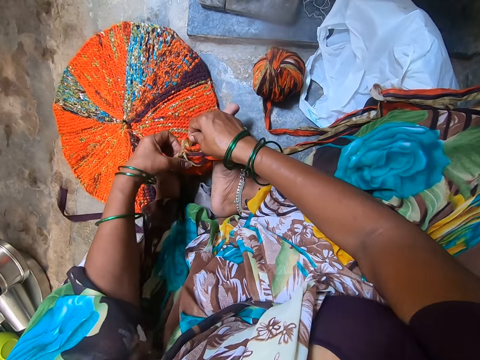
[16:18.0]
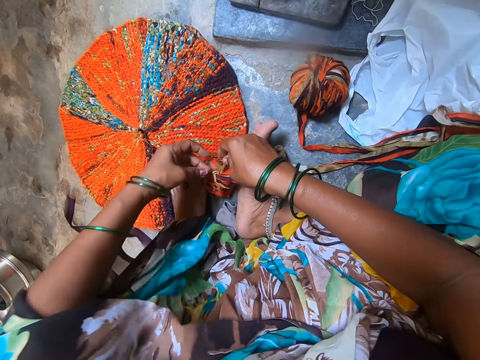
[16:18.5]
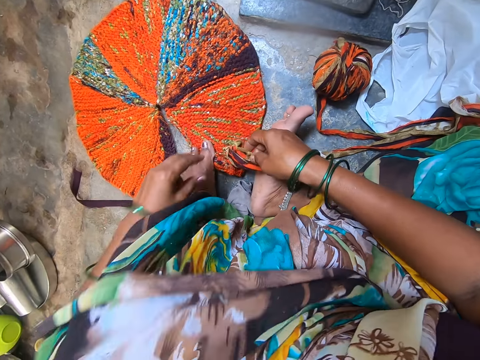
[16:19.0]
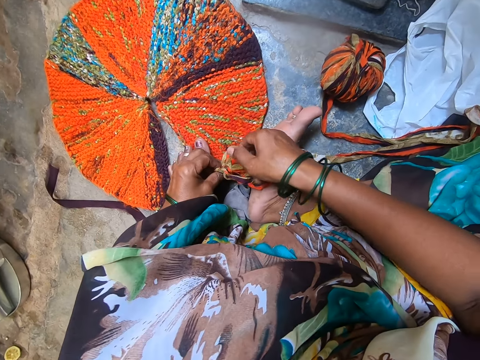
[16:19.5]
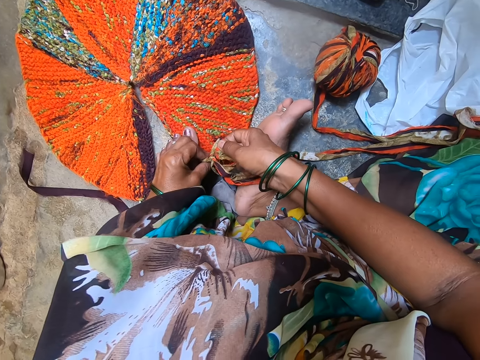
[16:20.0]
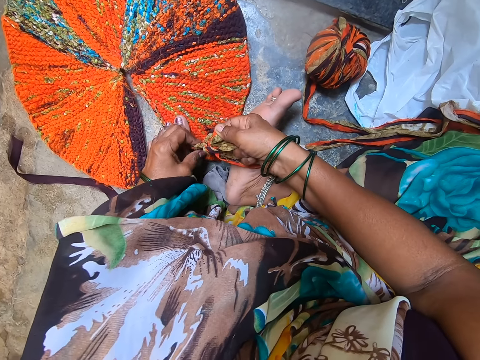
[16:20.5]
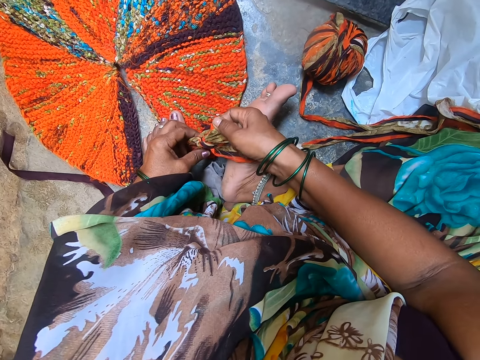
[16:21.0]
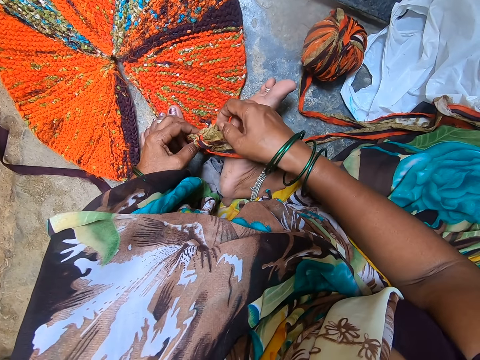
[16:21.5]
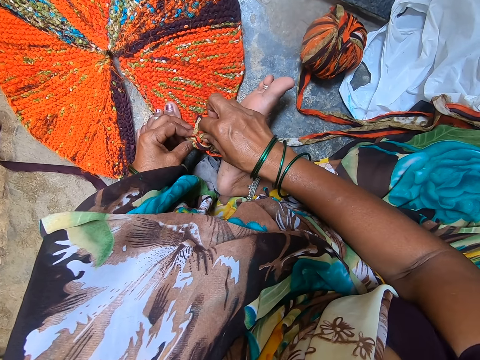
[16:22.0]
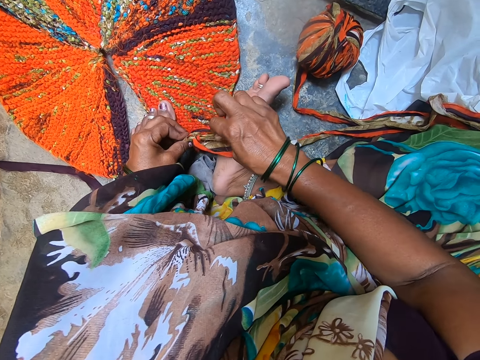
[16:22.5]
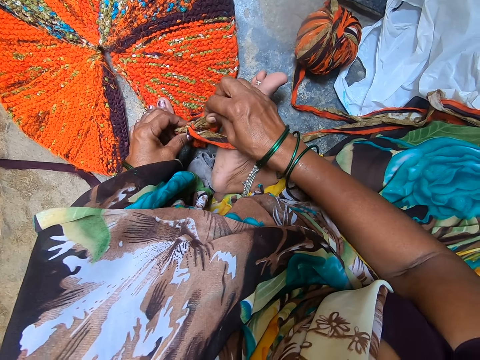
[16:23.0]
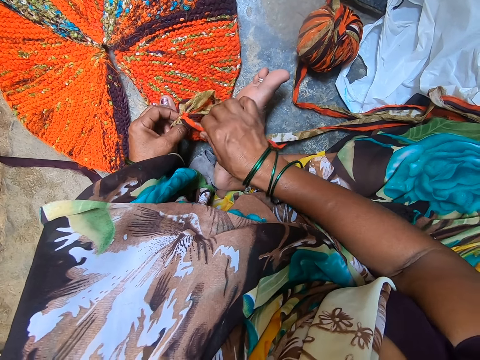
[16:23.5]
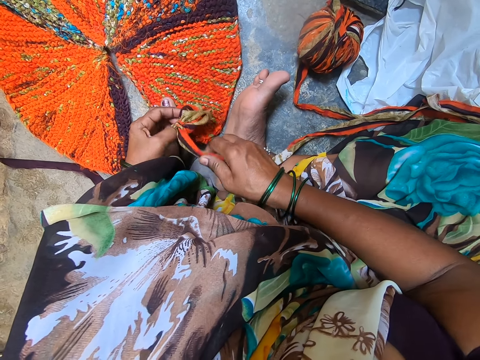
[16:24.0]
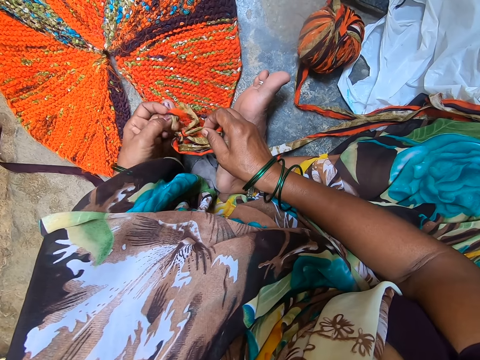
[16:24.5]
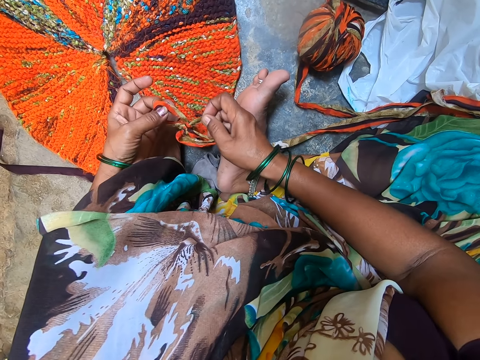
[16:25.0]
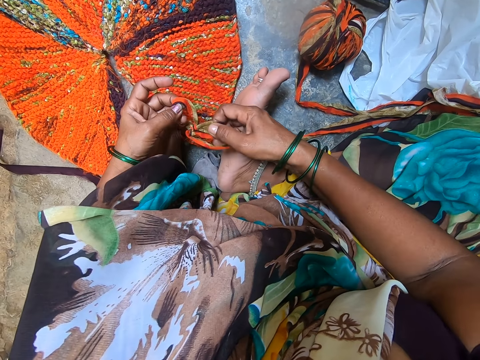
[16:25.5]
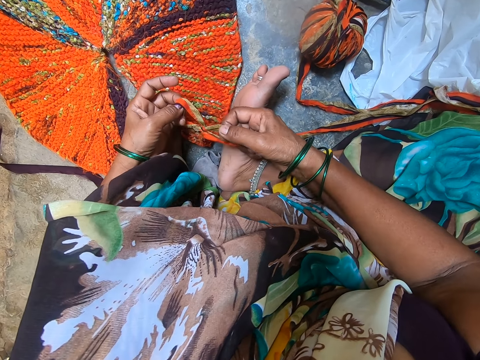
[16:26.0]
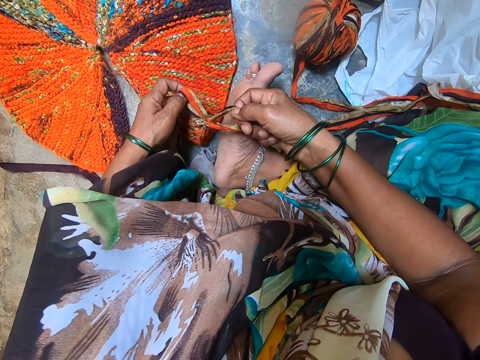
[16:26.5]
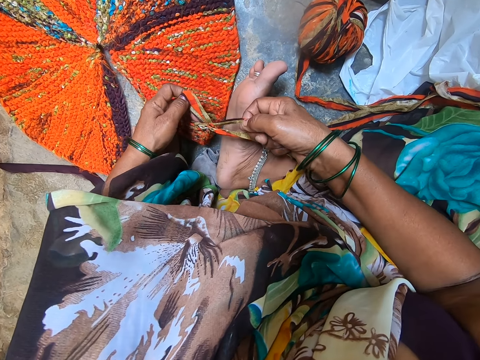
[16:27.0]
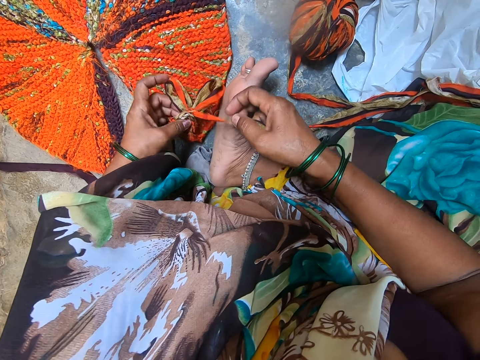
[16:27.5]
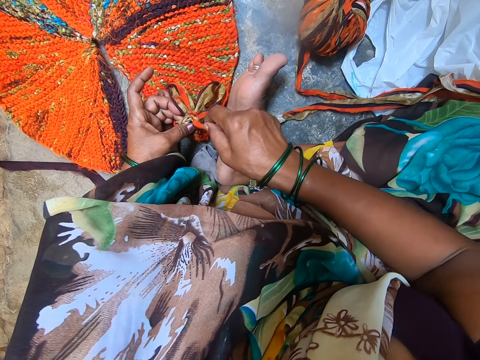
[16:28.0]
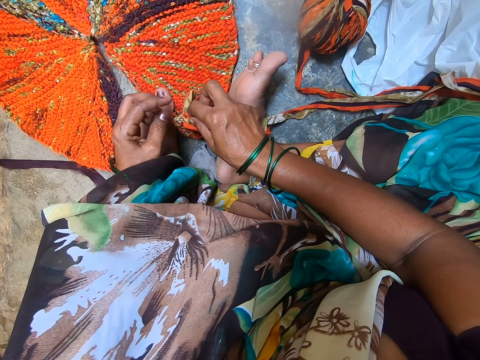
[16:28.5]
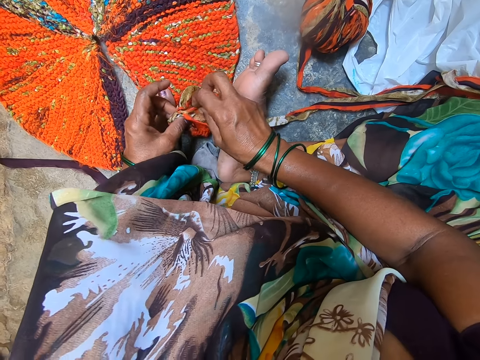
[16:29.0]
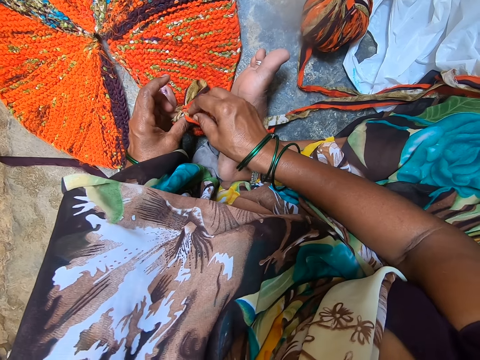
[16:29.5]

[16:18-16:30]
The camera wearer unties a yarn. She moves her left arm. She ties the knot on the knit fabric.

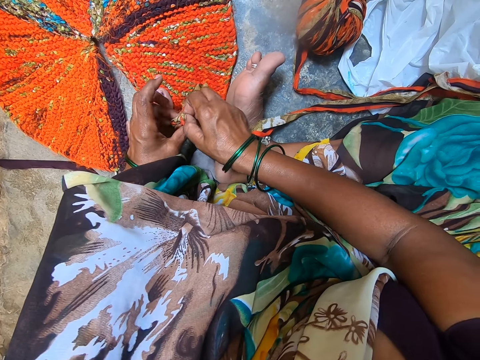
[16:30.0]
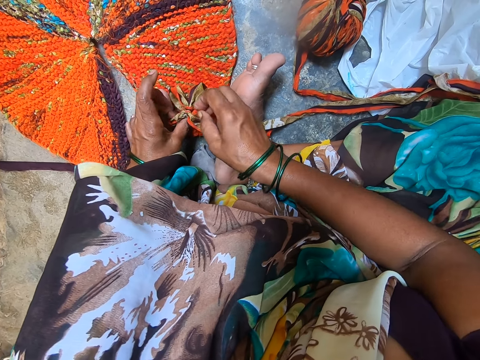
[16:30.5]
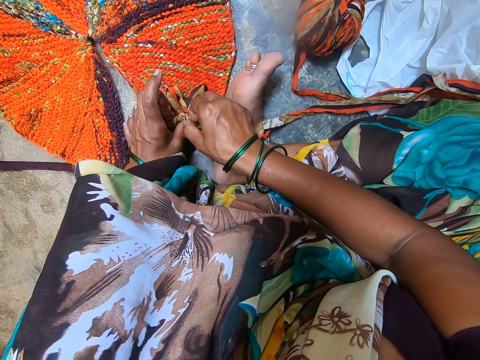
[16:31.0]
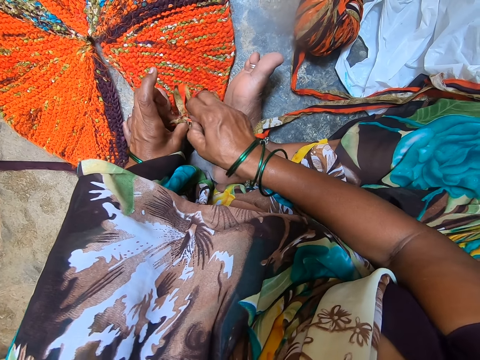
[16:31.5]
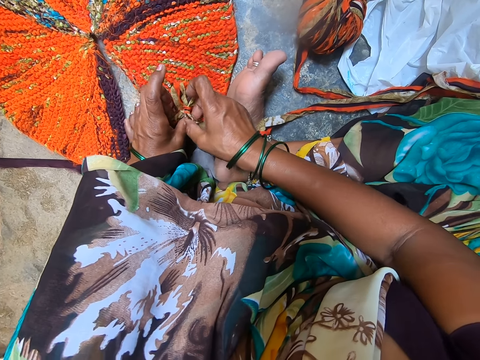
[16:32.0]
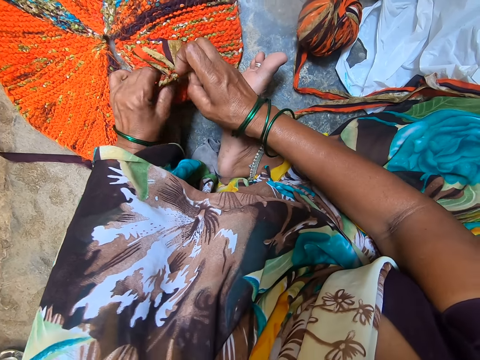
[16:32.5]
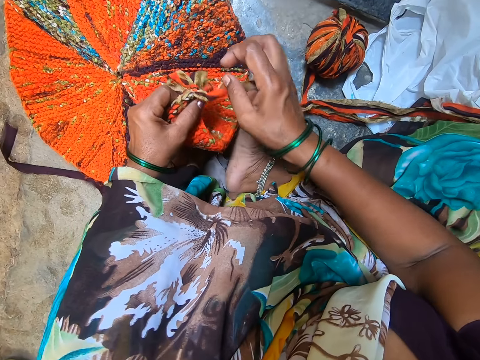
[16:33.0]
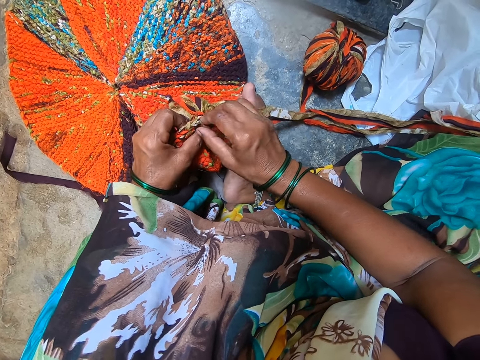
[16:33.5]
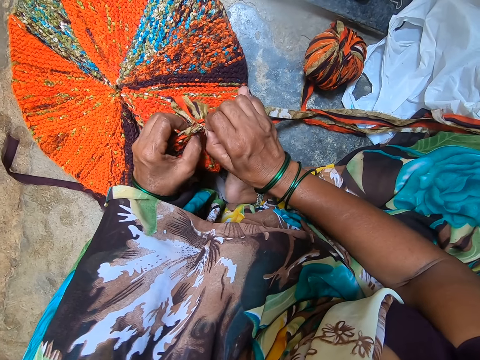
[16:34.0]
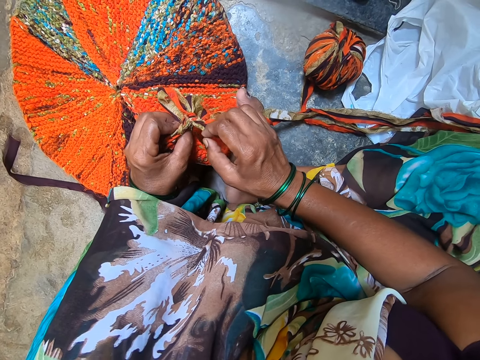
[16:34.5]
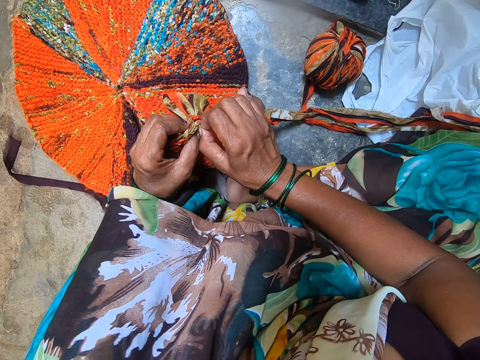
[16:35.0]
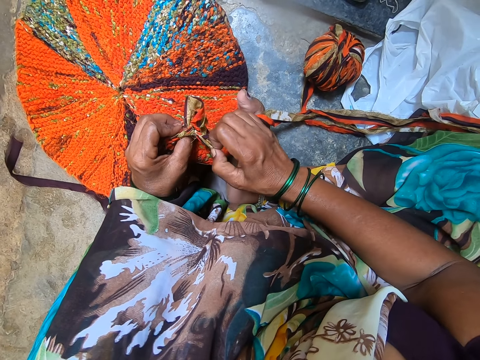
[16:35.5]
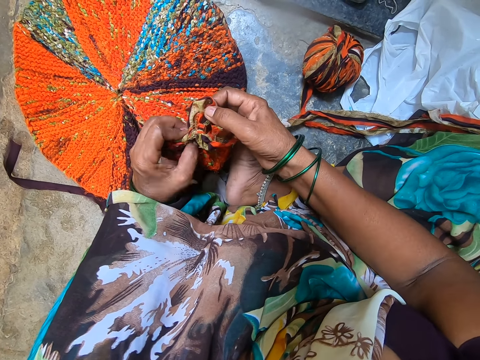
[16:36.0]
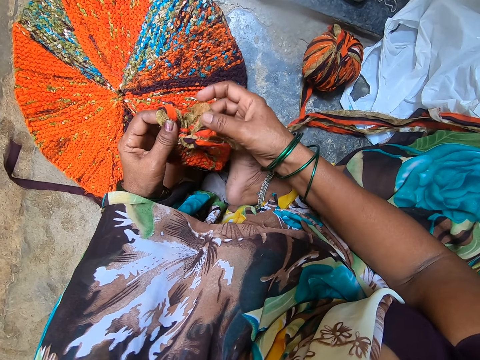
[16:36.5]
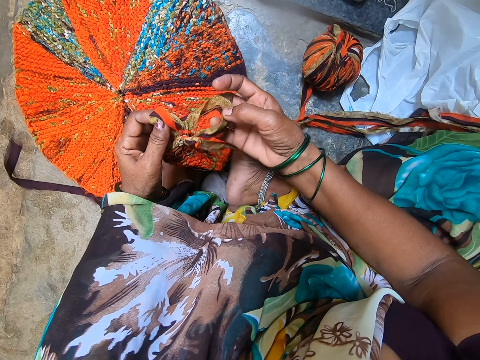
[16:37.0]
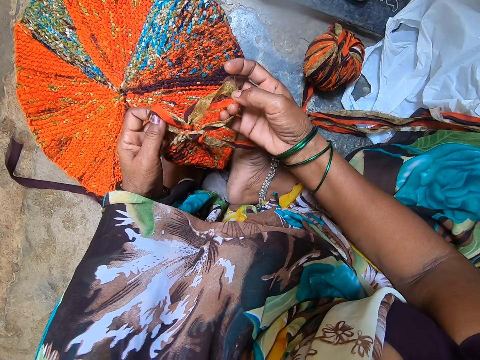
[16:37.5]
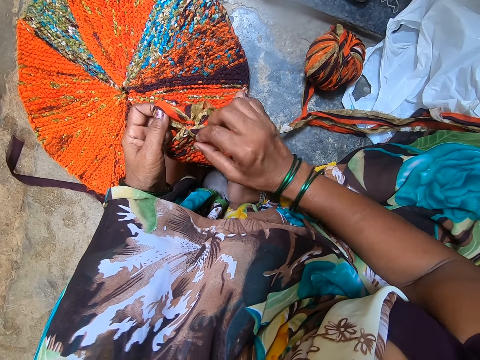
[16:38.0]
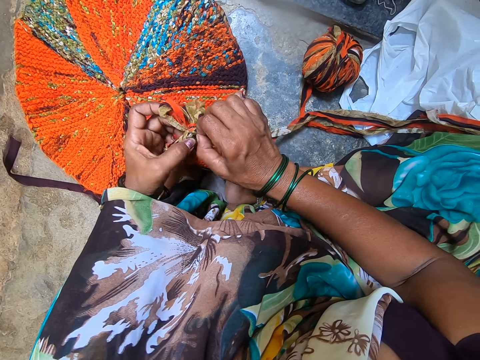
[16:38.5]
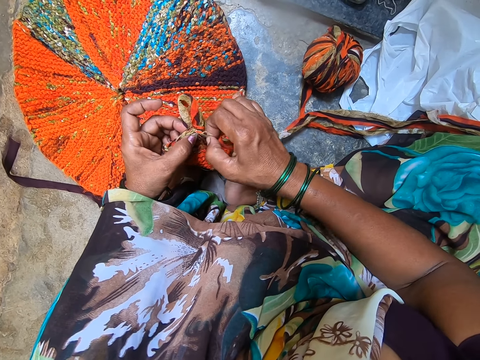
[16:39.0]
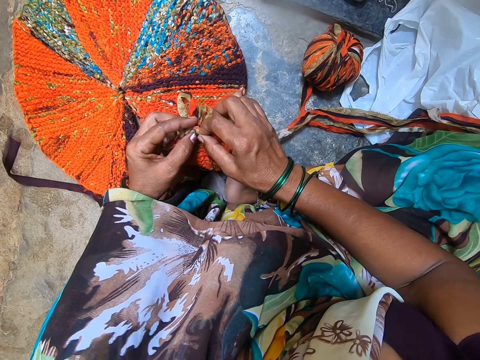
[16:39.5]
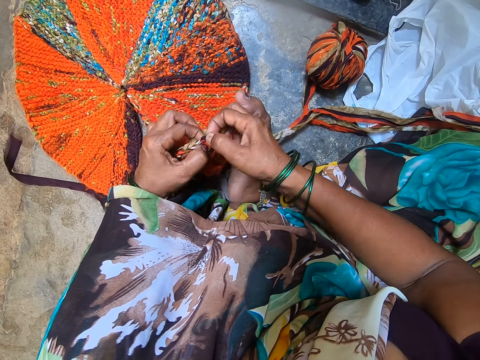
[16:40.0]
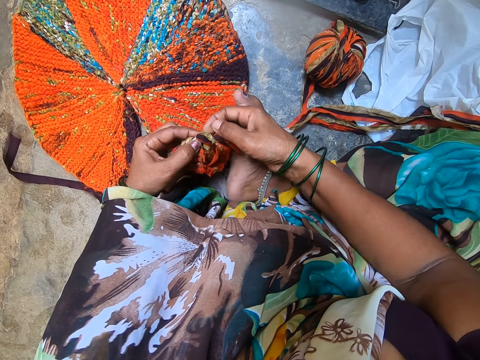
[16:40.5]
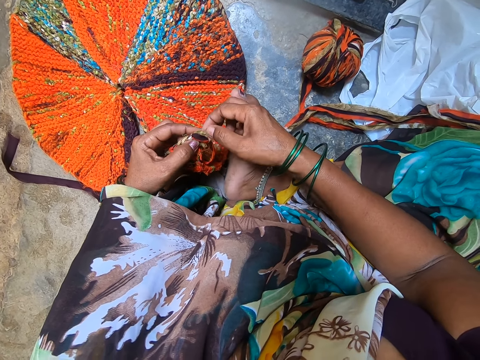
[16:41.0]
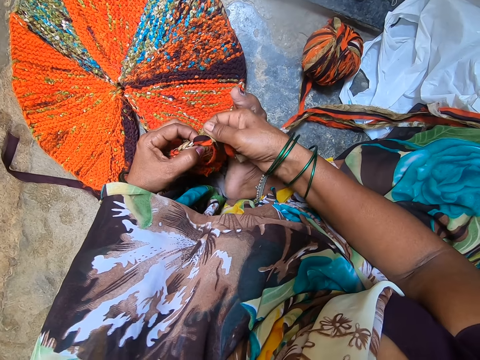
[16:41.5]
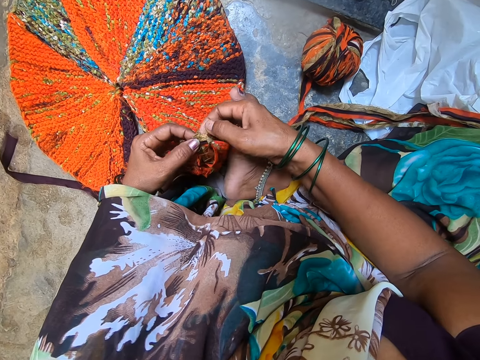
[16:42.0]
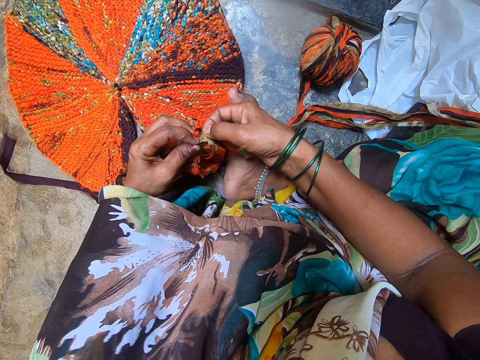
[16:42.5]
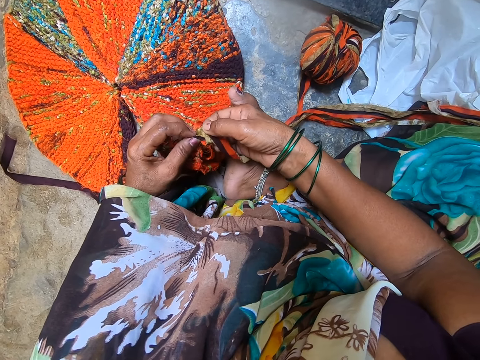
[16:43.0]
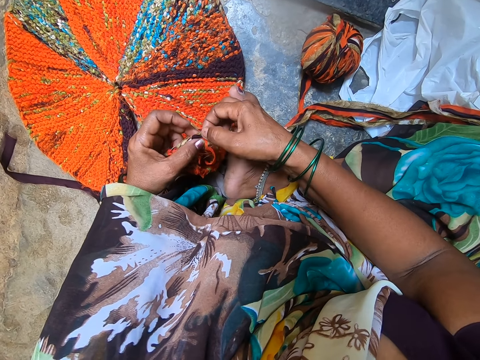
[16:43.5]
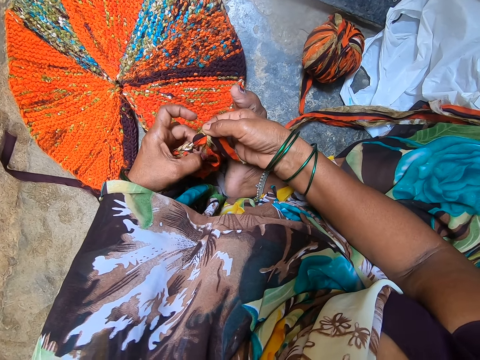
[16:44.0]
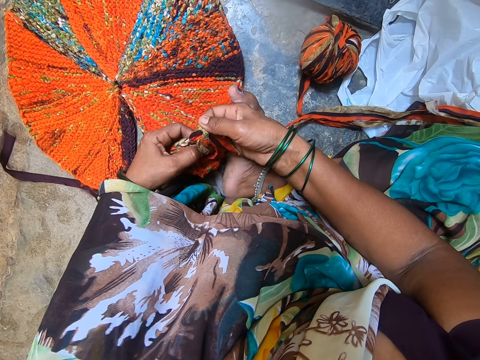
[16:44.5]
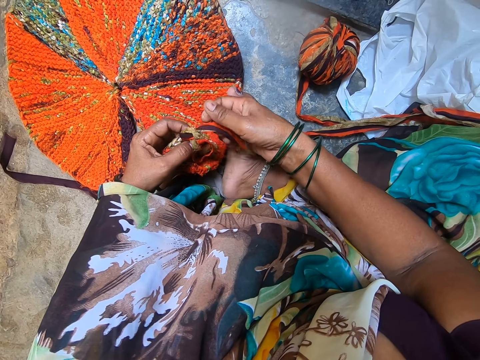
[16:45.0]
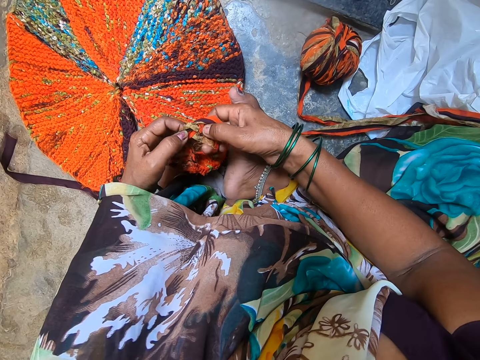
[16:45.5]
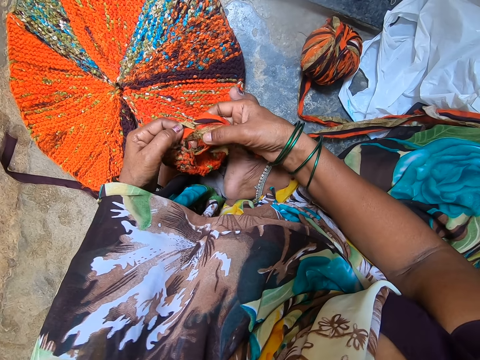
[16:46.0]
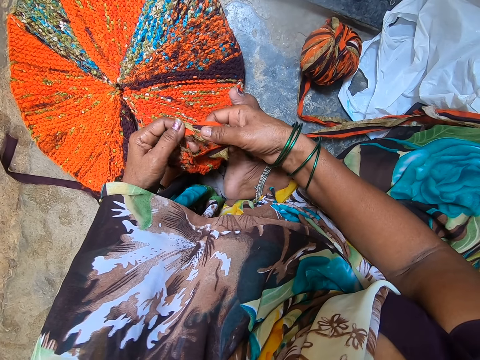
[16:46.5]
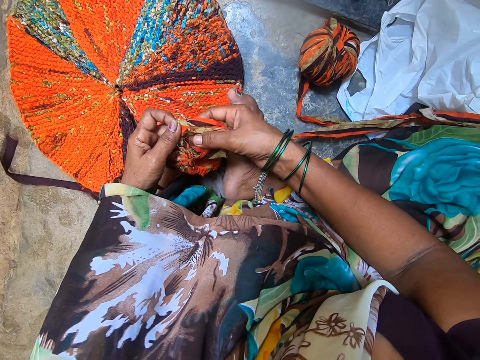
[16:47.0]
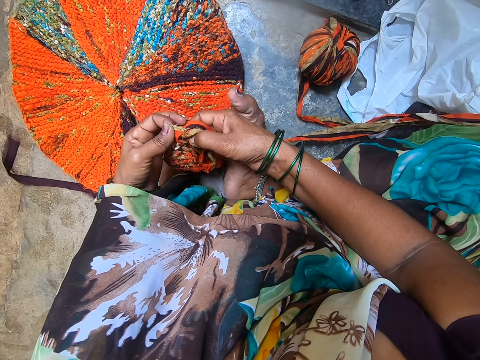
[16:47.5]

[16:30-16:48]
The camera wearer pulls the knit fabric closer to herself. She loosens the knot on the knit fabric.
